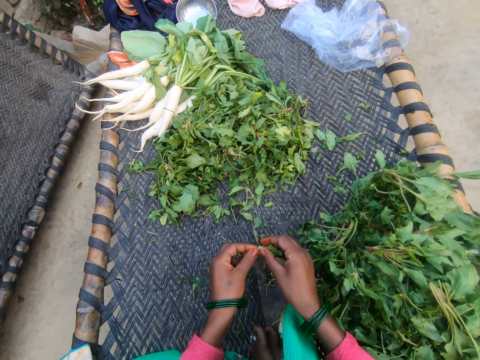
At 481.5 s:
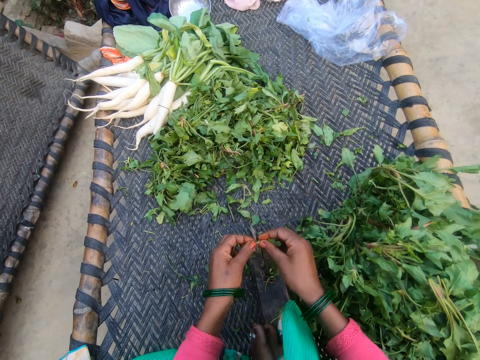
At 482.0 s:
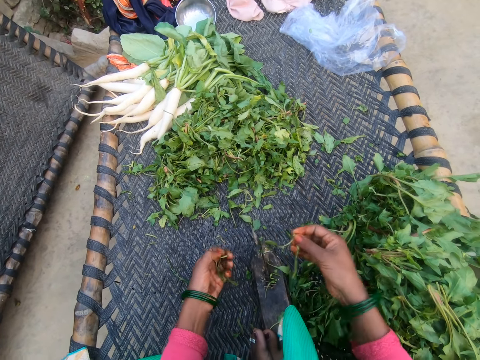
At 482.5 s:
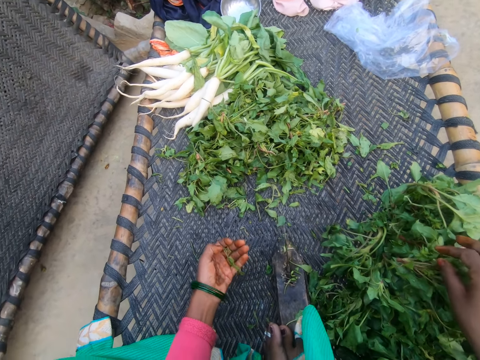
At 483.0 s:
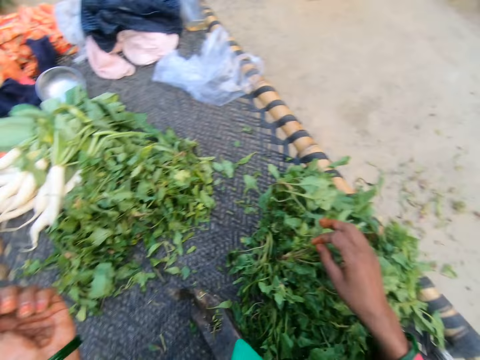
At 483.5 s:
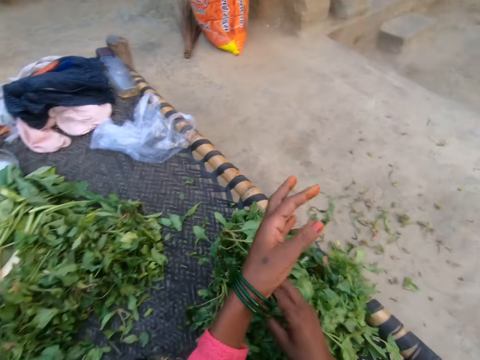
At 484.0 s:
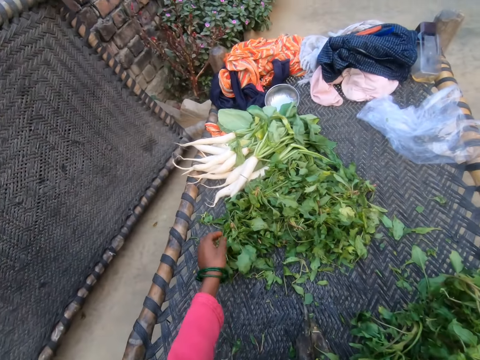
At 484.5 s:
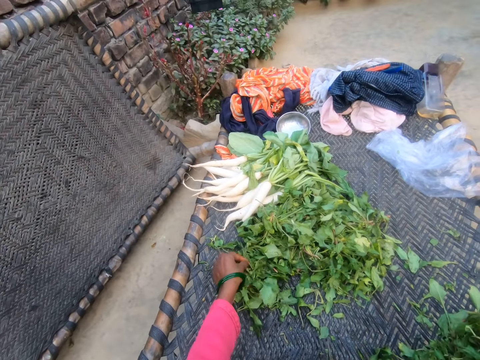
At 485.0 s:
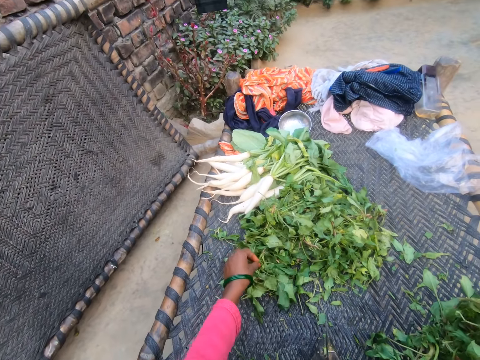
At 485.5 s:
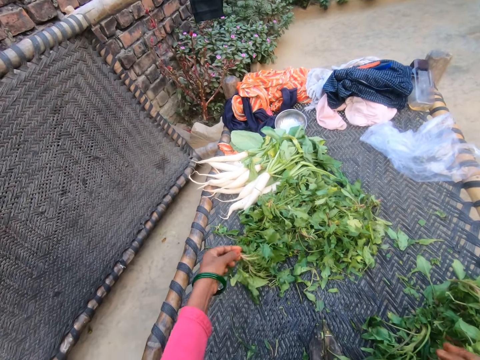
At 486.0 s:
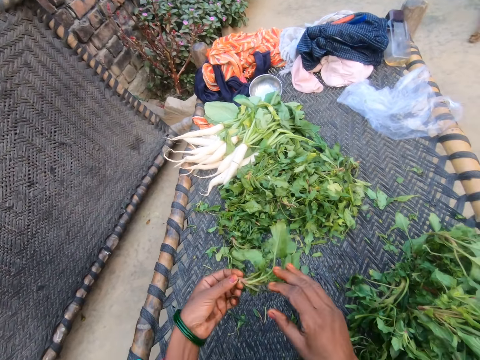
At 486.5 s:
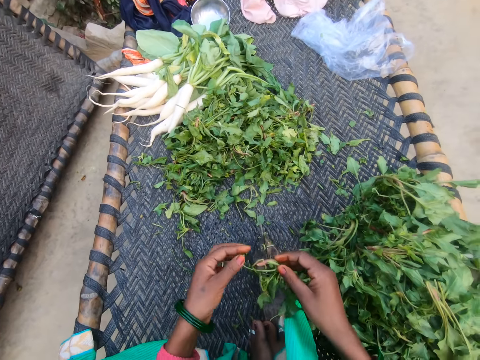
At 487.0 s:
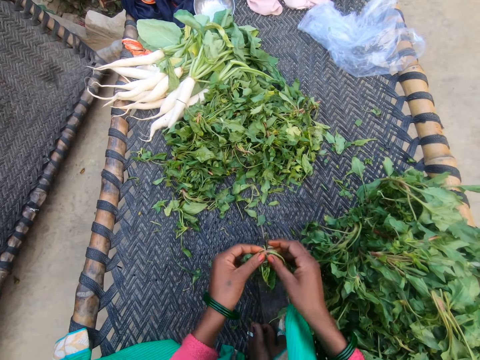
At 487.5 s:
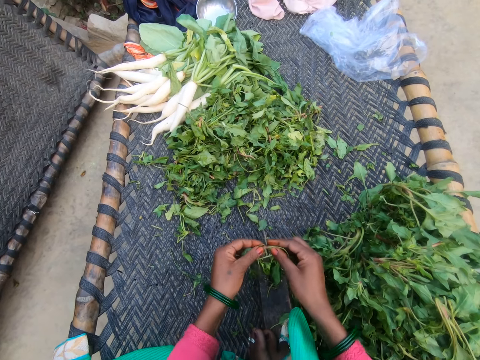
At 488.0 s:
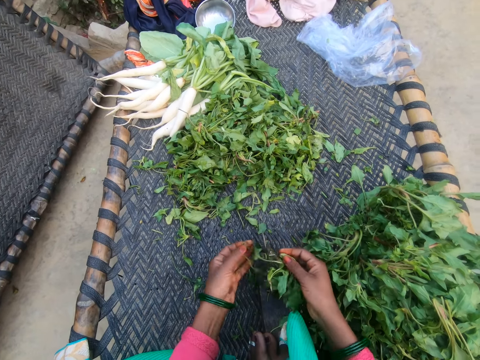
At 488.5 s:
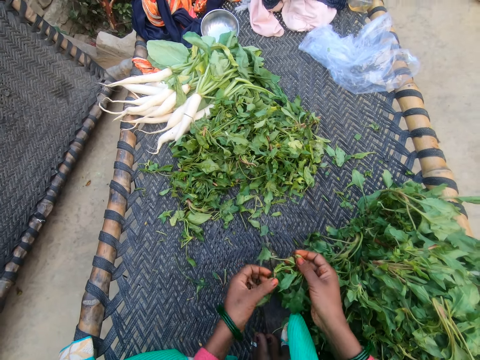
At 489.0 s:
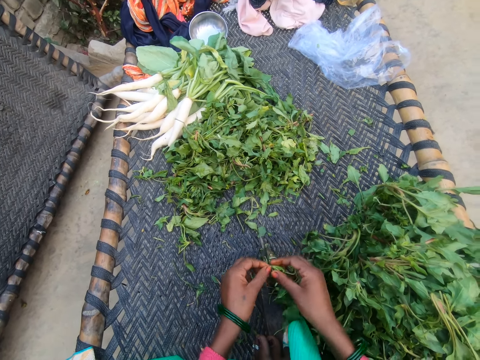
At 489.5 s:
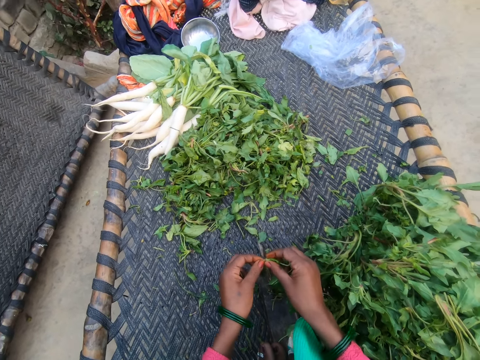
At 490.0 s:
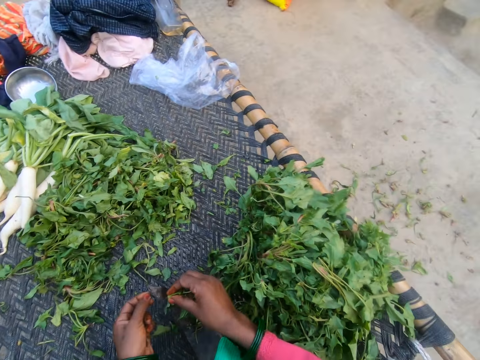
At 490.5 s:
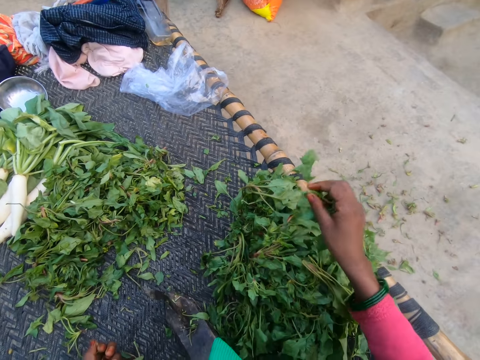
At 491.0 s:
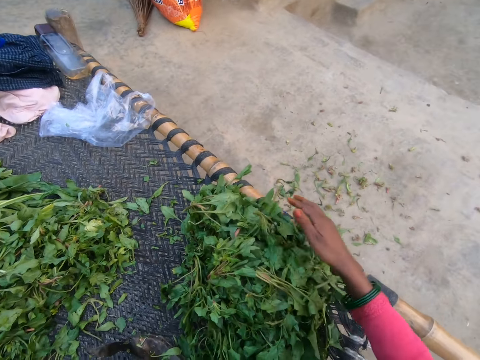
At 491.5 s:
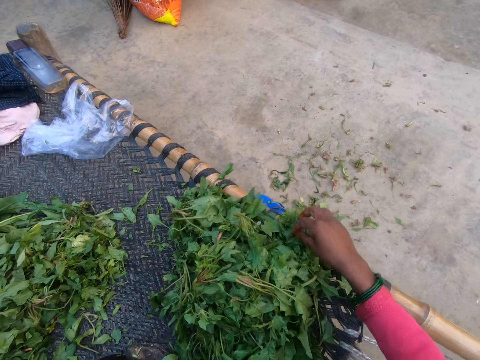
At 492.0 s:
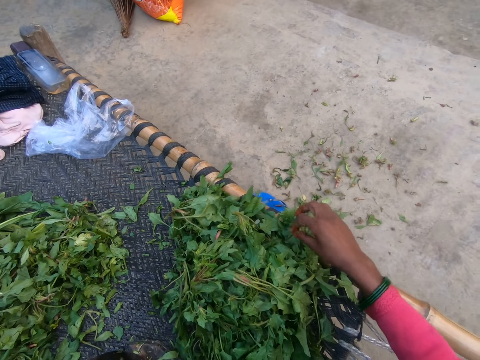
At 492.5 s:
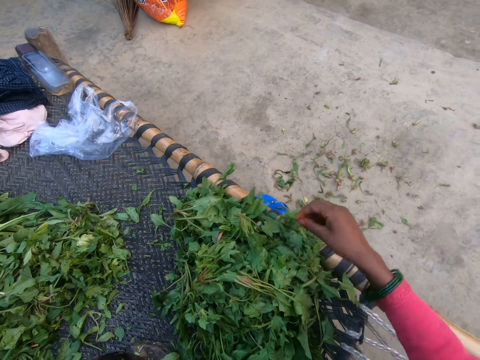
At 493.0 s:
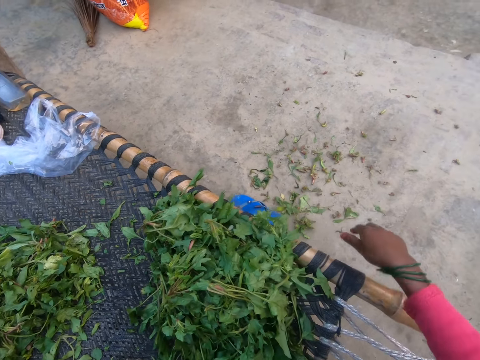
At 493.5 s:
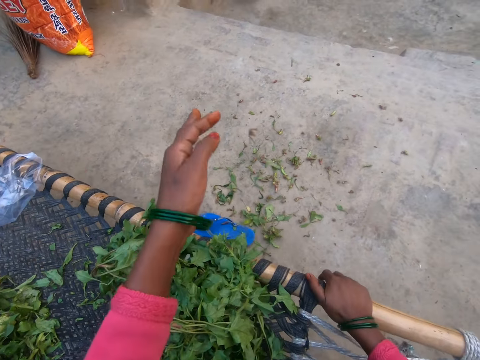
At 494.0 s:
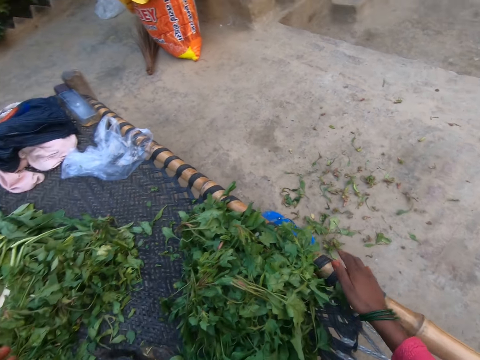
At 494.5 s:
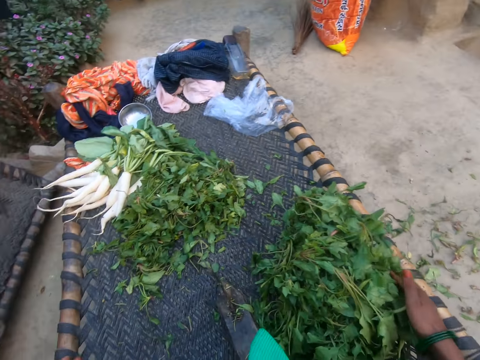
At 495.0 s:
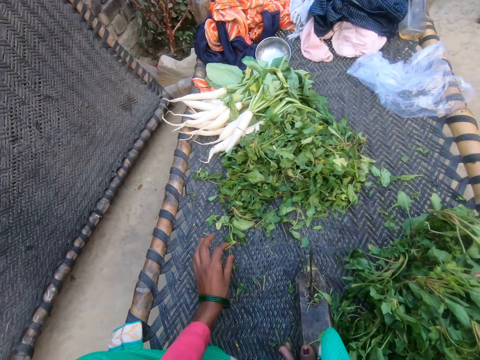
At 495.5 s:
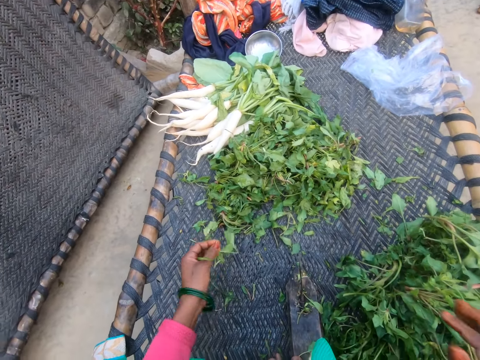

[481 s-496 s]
The camera wearer cuts the vegetable with the slicer. She drops the vegetable on the chair with other vegetables. She pours the dirt in her hand on the floor. She throws away the unwanted vegetables. She picks a vegetable from the bunch of vegetables. She cuts the vegetable with the slicer. She drops the vegetable on the chair with other vegetables. She picks out dirt from the bunch of vegetables on the chair. She throws the dirt on the floor. She picks a vegetable from the bunch of vegetables.

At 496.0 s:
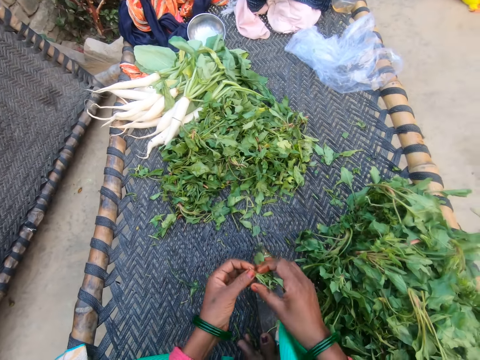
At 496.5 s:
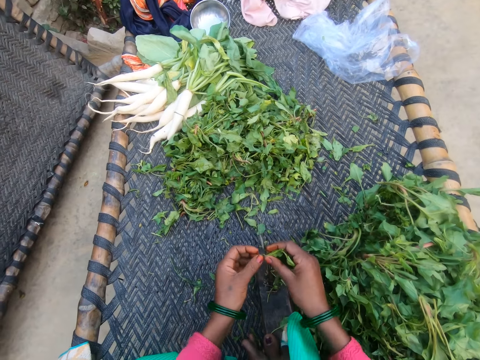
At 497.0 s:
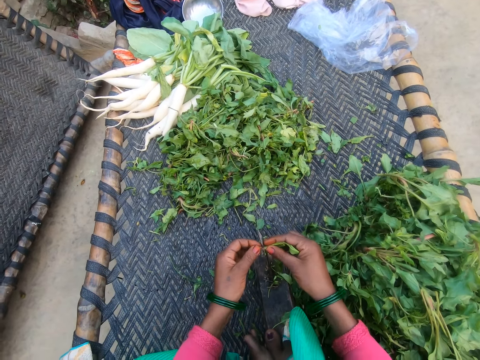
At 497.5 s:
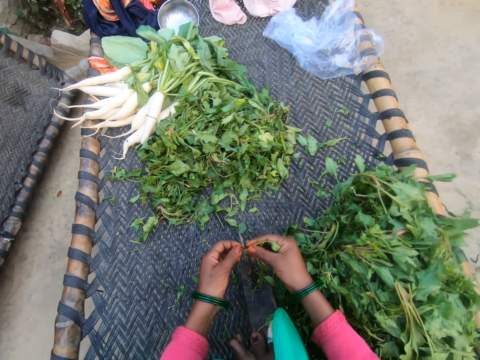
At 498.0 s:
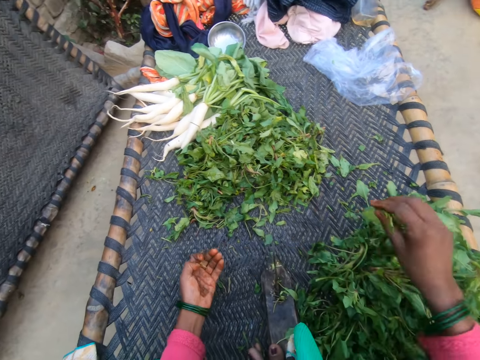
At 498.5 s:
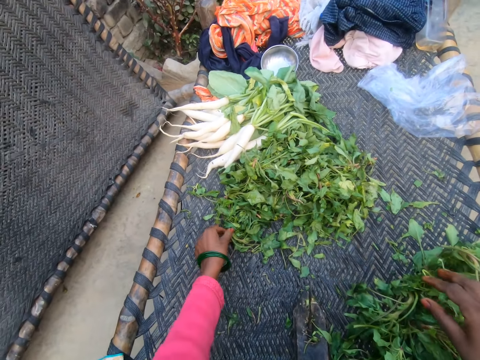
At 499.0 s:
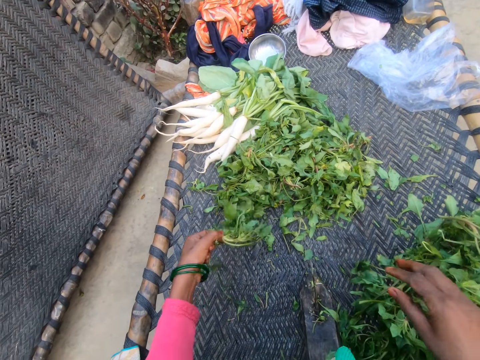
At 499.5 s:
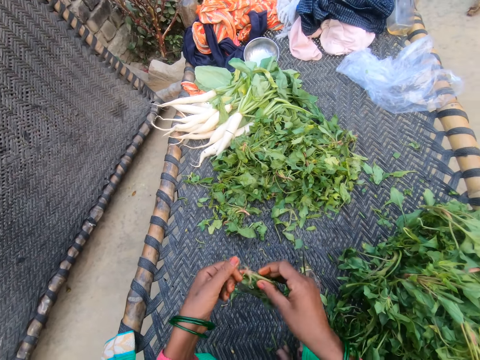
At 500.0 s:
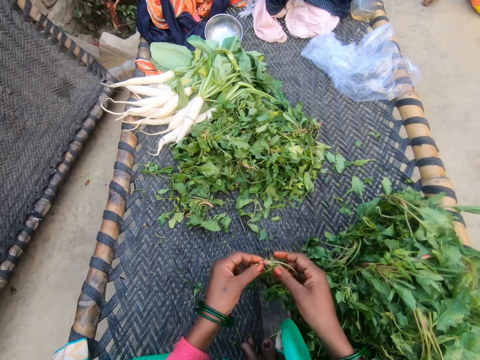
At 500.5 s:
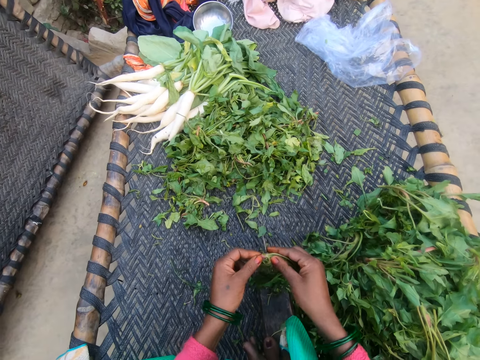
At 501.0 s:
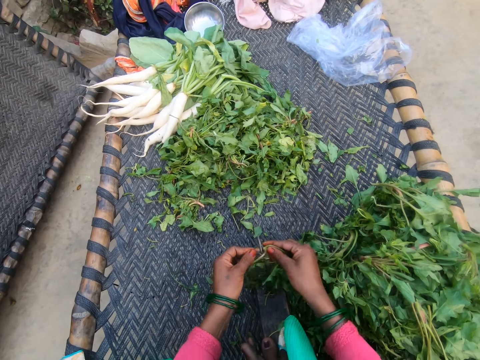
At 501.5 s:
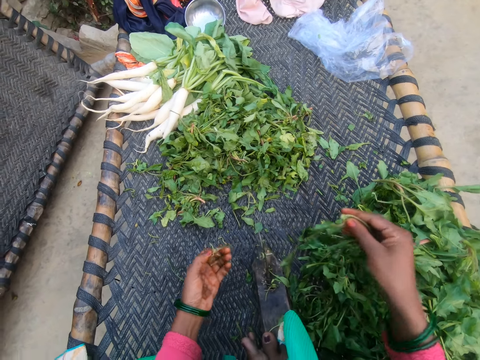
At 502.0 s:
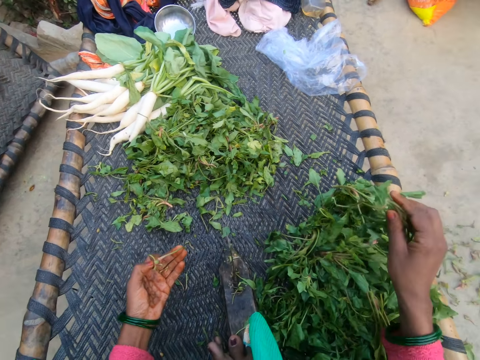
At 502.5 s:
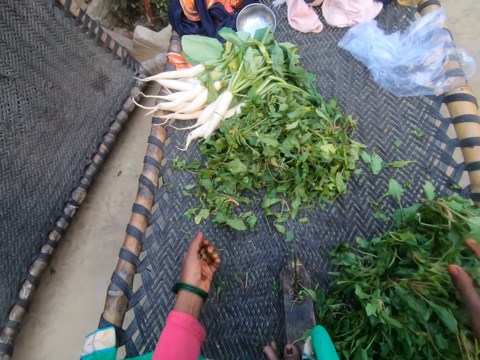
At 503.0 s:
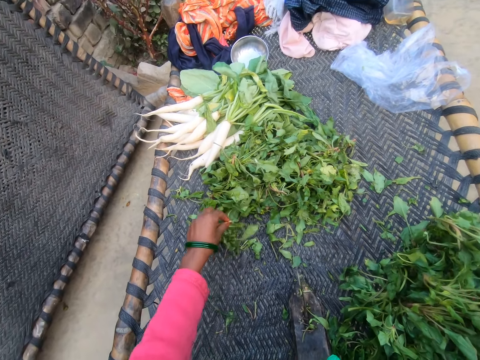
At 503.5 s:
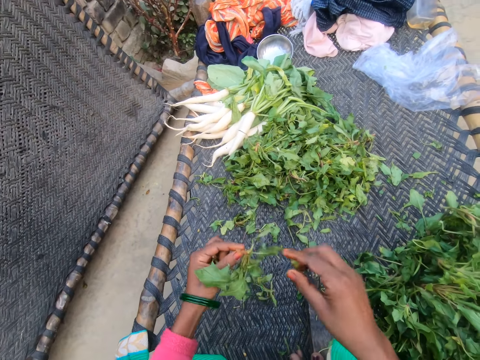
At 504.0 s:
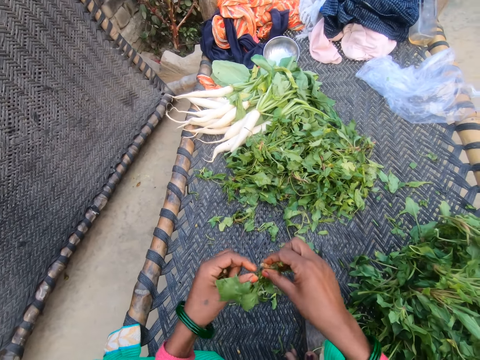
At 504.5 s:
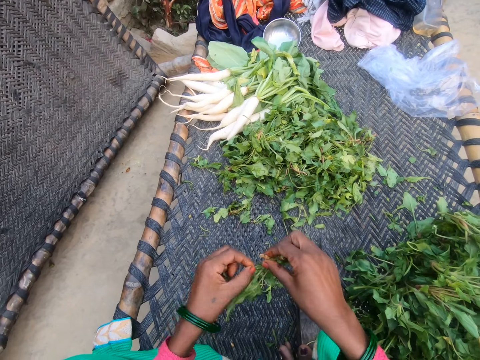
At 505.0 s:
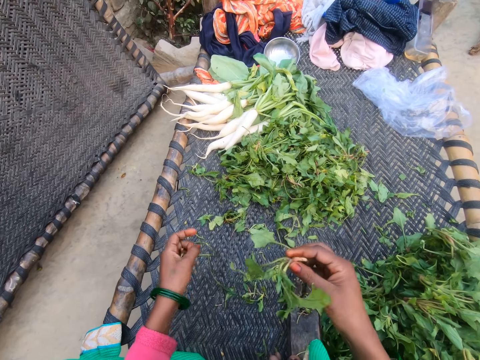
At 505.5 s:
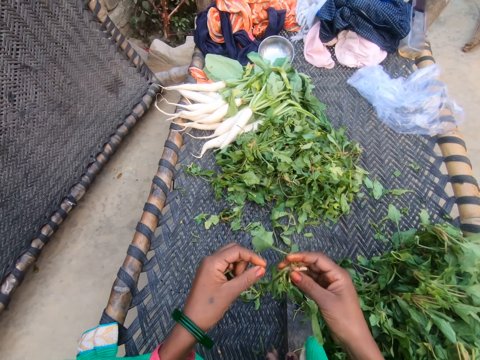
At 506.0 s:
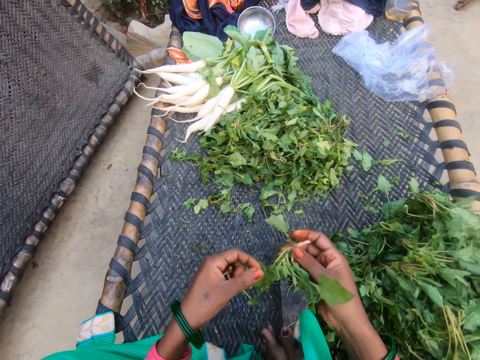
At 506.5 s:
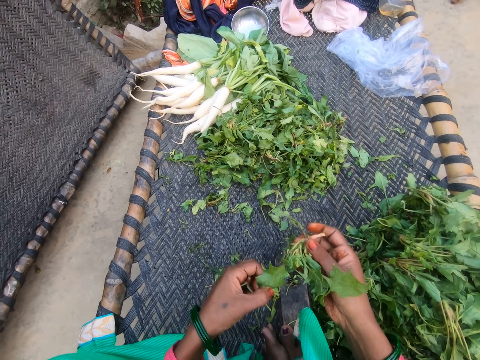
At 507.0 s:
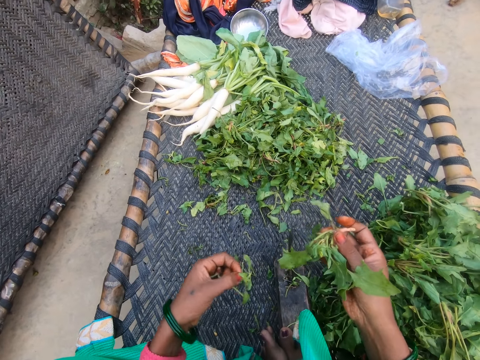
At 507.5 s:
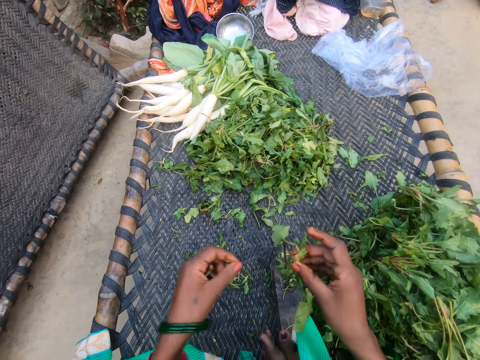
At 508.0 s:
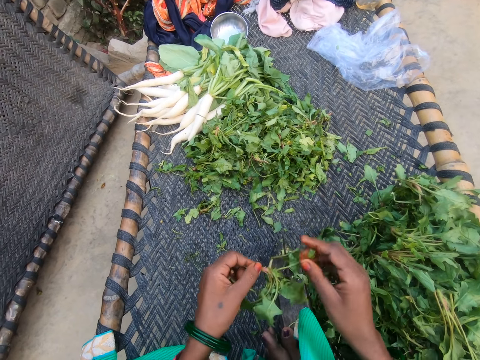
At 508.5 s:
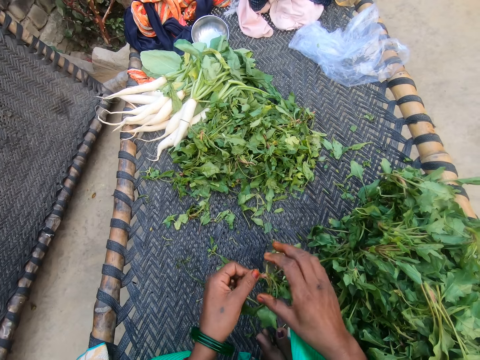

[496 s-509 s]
The camera wearer cuts the vegetable with the slicer. She drops the vegetable on the chair with other vegetables. She picks a vegetable from the bunch of vegetables. She cuts the vegetable with the slicer. She drops the vegetable on the chair with other vegetables. She picks a vegetable from the bunch of vegetables. She cuts out dirt from the vegetable with her hand.
